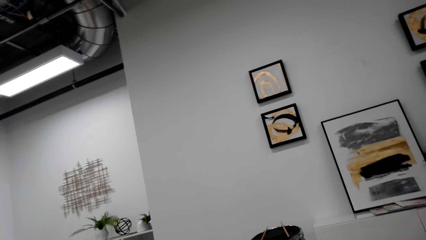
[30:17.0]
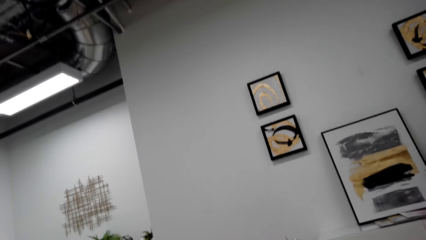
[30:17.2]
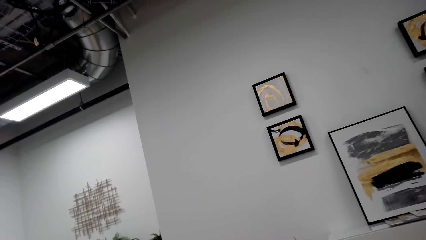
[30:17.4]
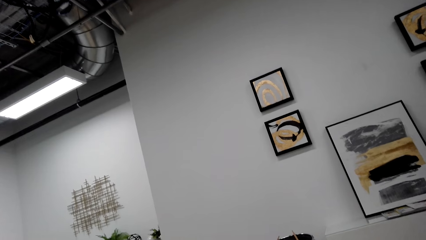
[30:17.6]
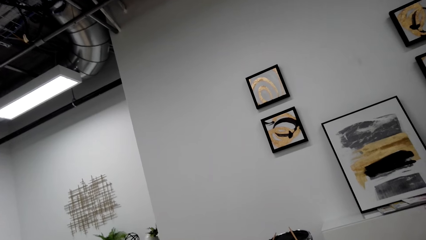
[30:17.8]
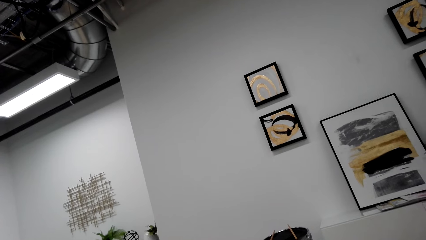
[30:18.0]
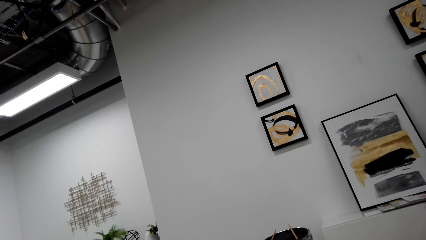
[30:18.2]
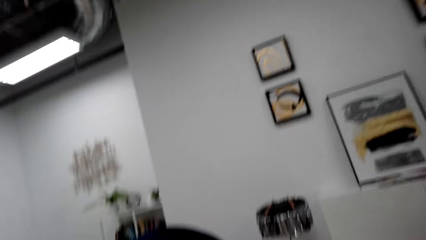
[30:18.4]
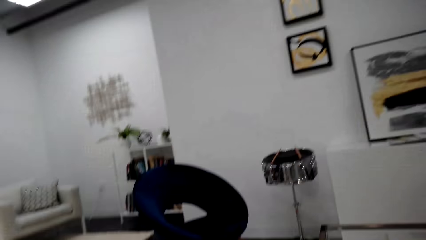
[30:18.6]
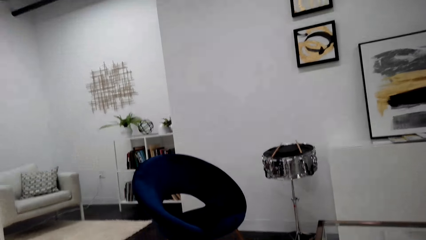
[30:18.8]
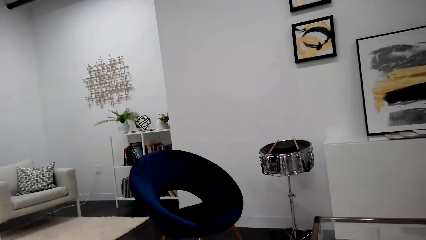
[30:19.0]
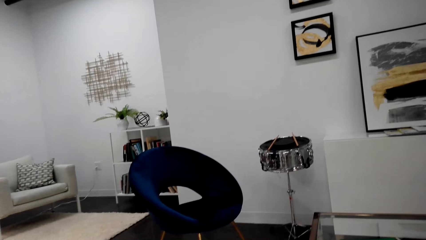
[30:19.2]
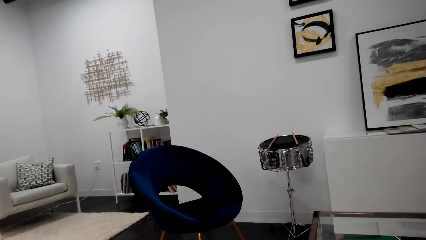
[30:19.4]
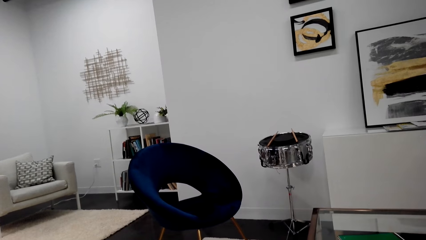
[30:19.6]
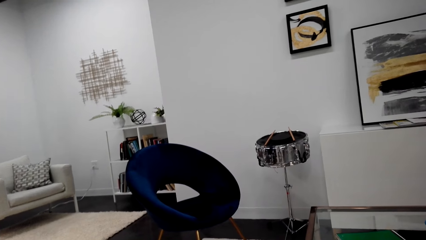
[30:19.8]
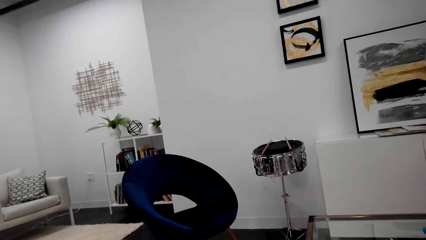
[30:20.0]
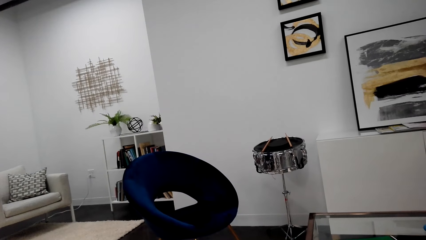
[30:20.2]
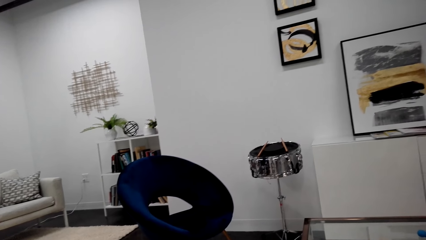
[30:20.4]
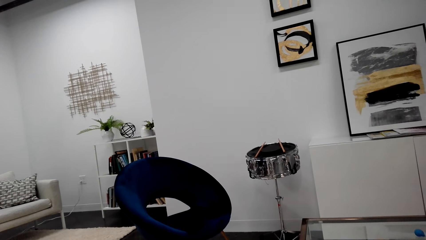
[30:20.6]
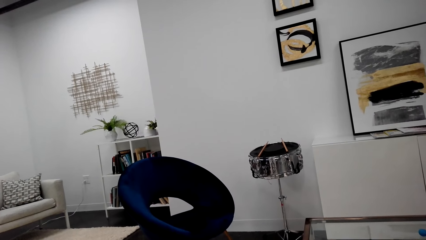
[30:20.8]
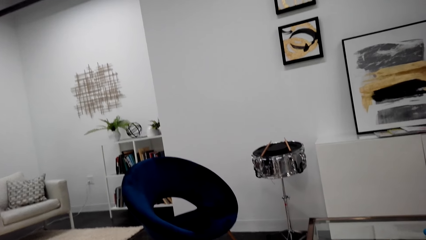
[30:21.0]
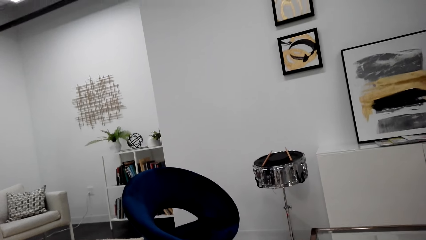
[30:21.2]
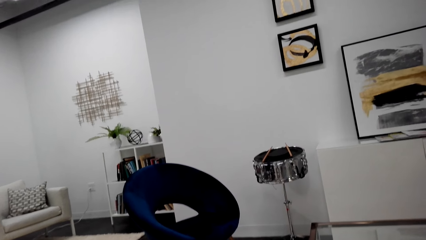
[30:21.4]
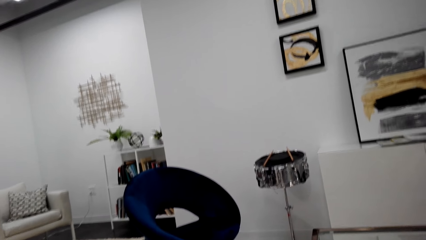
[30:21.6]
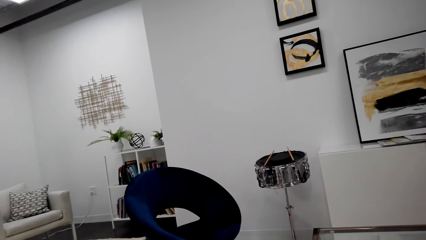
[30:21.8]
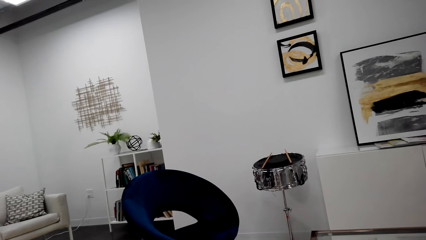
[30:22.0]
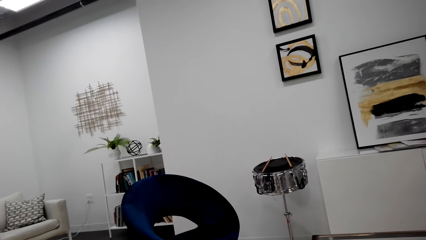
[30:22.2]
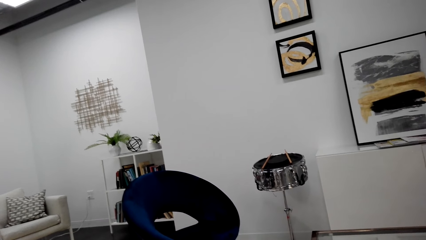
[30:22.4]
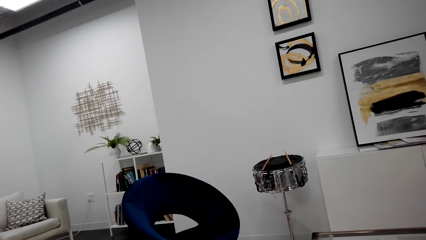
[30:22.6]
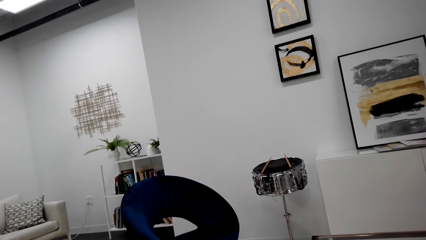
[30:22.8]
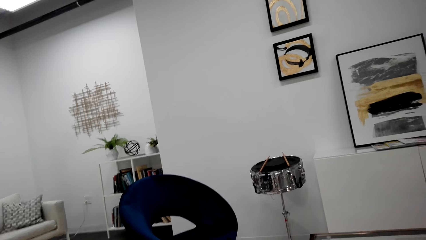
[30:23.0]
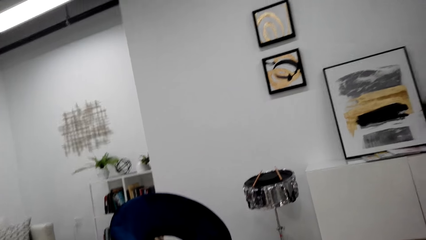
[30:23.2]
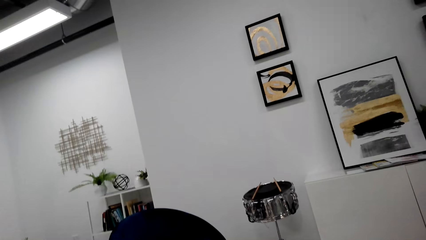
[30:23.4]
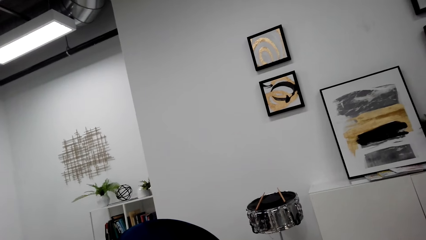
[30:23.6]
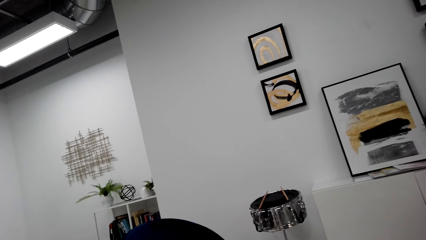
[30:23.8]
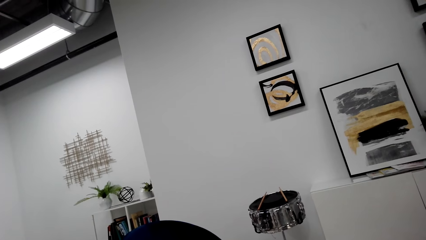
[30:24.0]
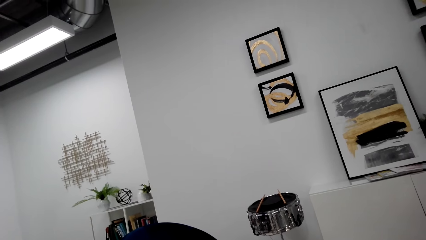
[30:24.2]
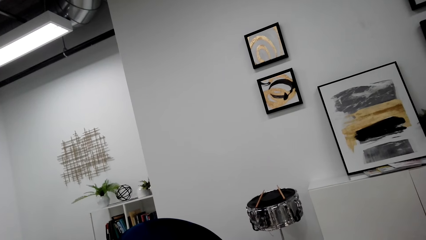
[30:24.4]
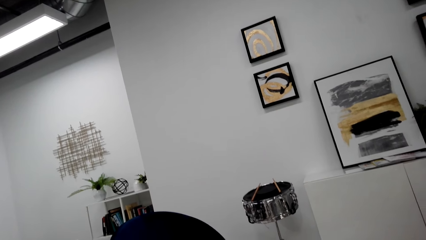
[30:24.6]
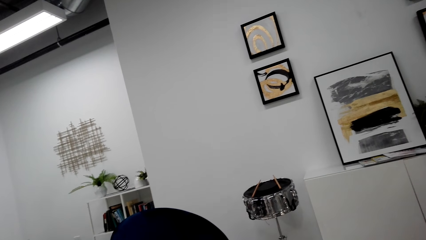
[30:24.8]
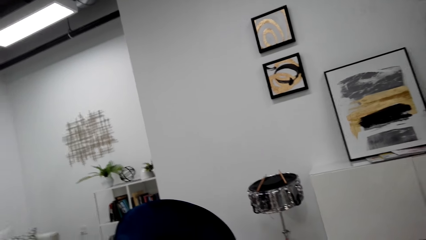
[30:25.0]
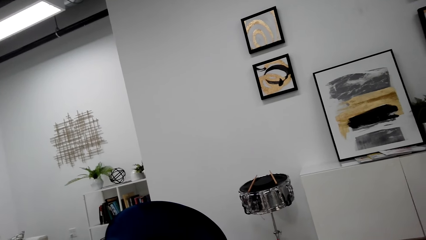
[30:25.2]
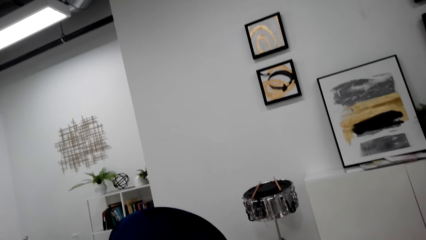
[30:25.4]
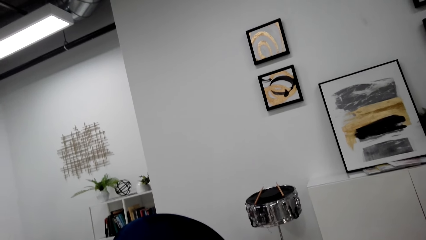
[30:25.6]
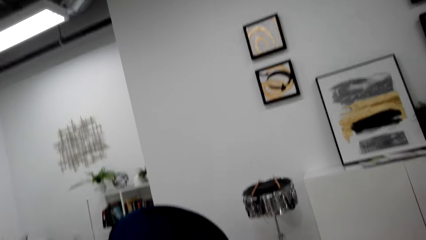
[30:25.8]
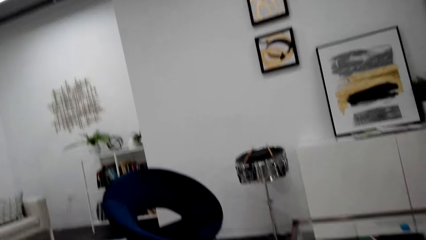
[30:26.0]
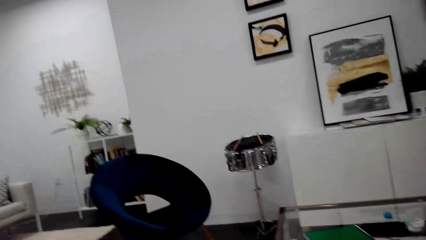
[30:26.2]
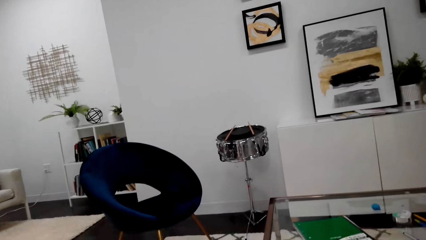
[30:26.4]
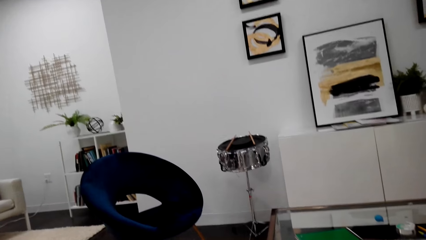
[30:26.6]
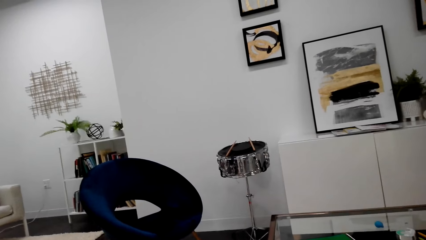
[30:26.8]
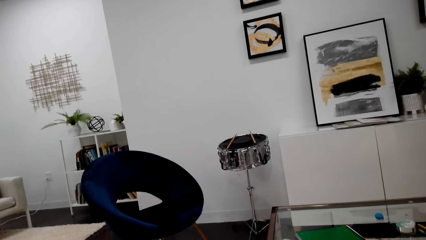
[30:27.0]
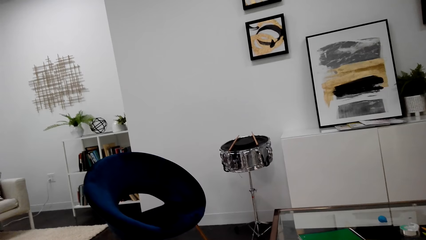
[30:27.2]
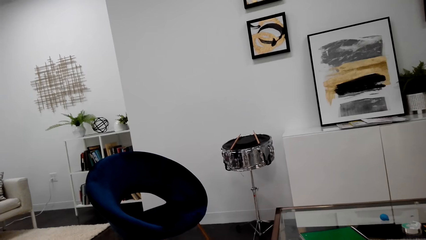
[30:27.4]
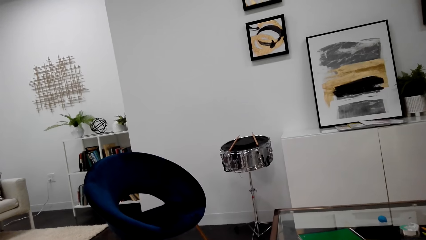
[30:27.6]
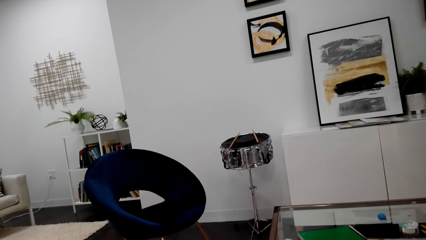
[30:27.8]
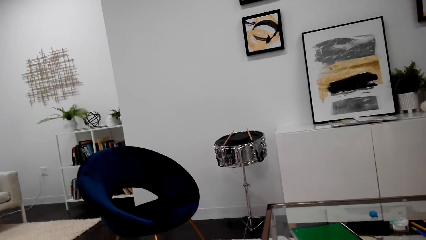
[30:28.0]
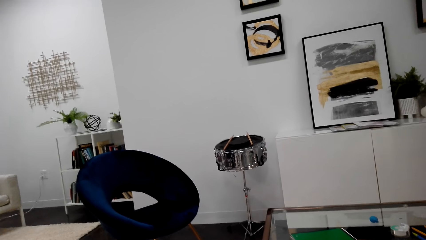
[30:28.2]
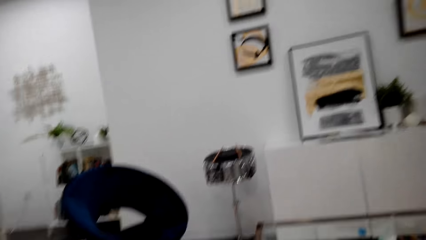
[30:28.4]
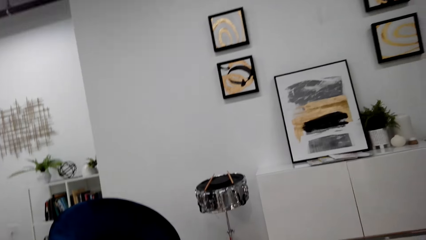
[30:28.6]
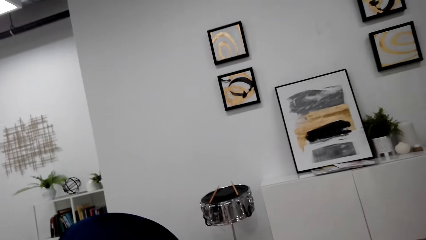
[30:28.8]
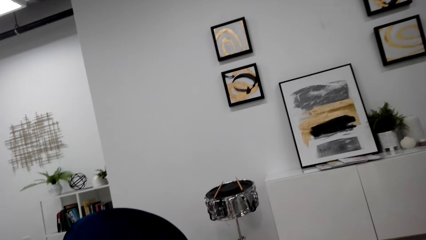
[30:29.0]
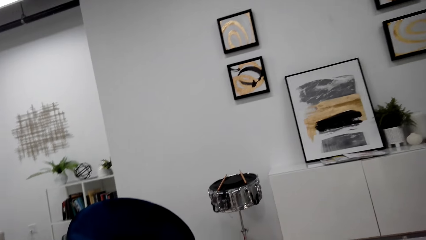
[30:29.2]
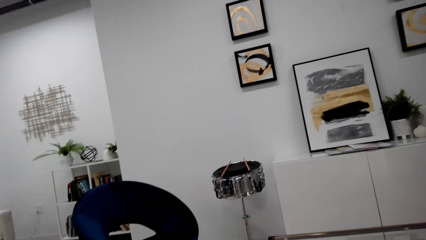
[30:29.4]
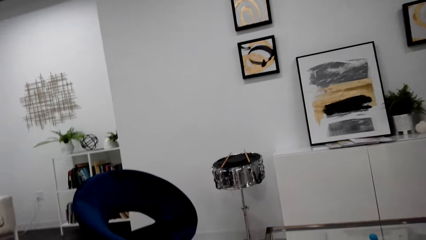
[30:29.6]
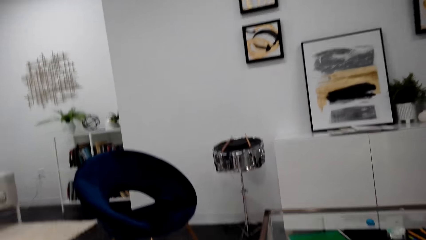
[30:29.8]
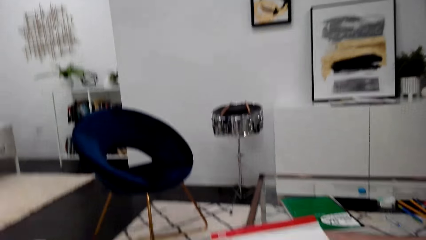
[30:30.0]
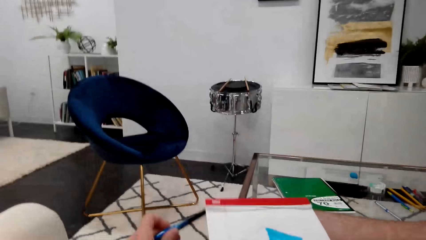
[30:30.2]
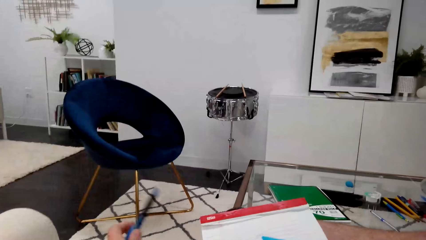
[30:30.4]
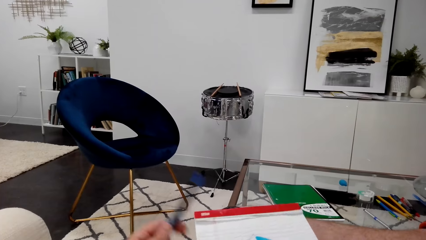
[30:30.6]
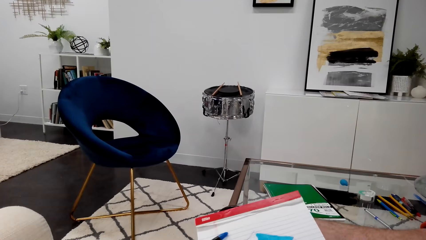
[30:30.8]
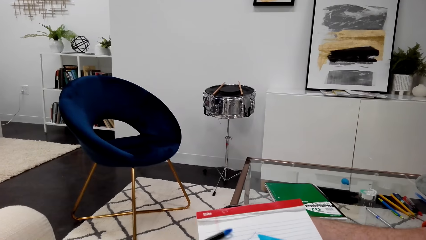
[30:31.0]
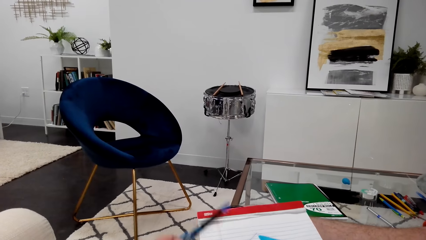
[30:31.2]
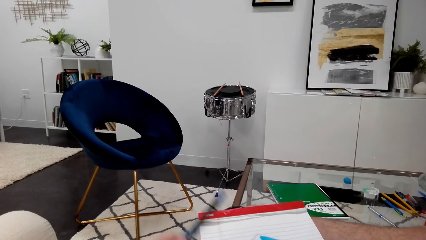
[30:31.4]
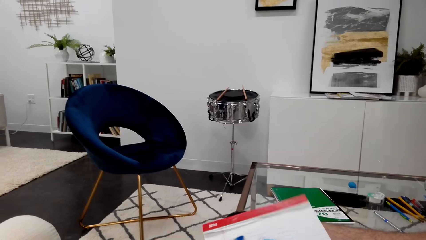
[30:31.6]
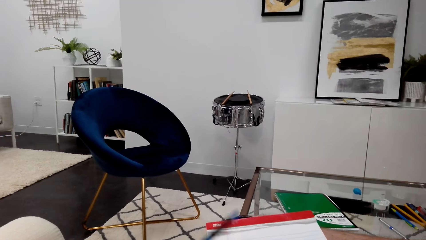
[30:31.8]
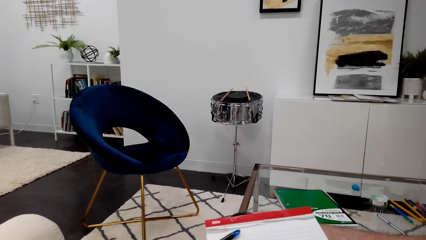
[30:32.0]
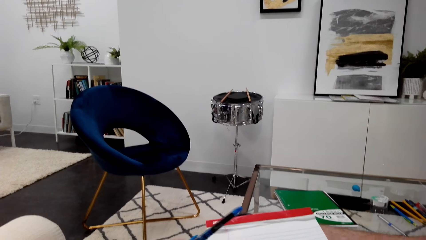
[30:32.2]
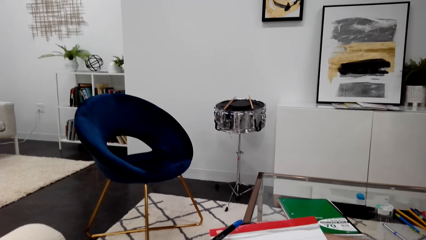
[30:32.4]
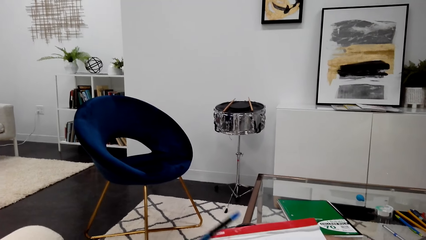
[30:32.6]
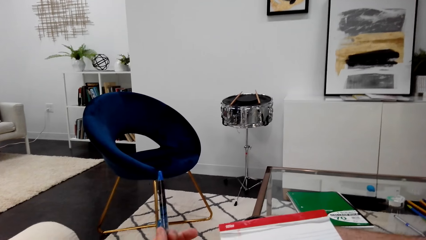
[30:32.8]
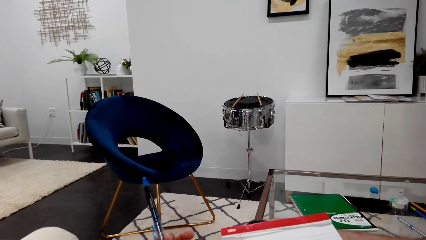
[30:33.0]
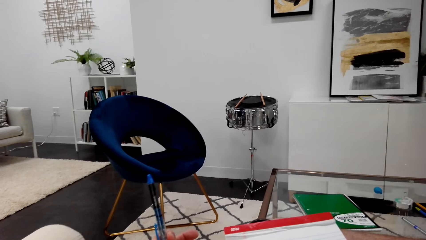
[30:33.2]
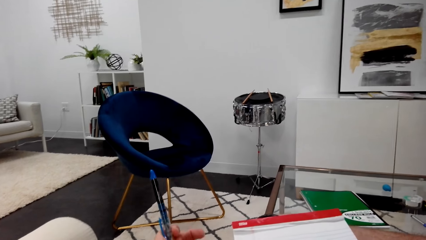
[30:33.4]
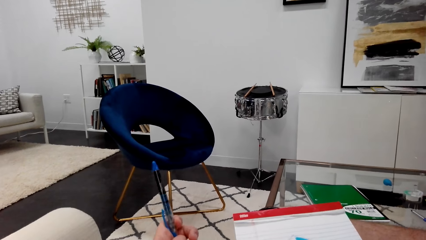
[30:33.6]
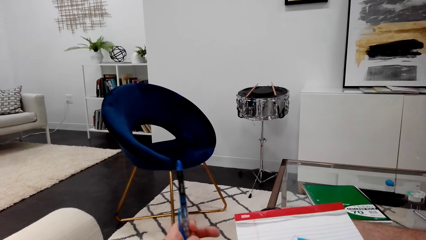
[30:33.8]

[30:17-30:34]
The camera wearer looks around. They hit a book with a pen.
